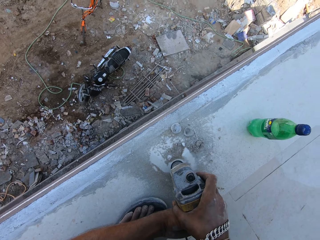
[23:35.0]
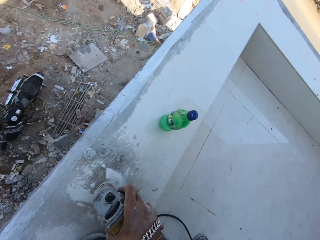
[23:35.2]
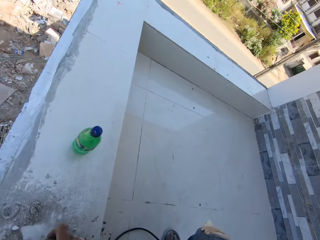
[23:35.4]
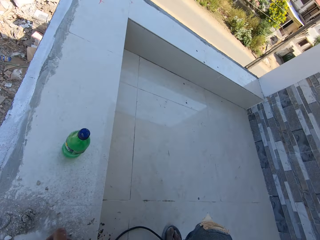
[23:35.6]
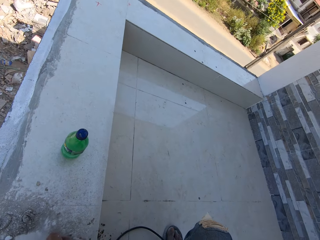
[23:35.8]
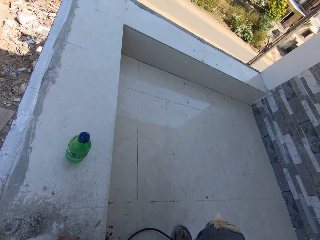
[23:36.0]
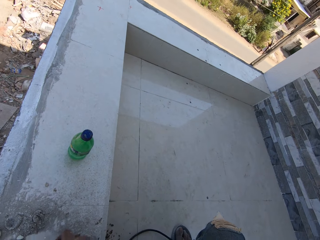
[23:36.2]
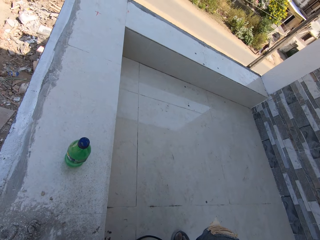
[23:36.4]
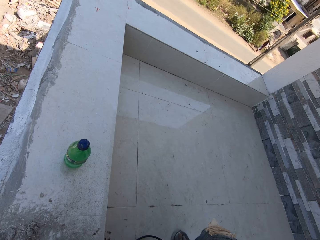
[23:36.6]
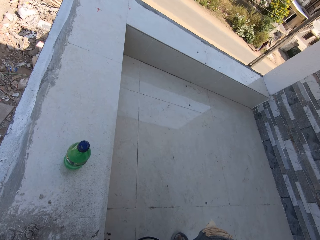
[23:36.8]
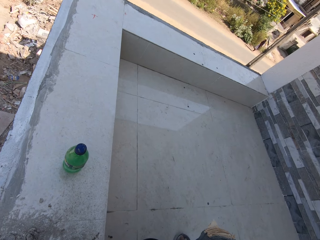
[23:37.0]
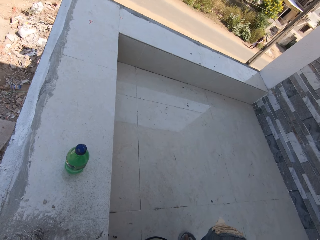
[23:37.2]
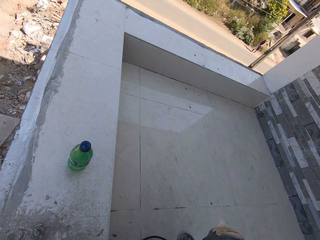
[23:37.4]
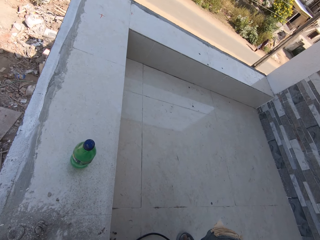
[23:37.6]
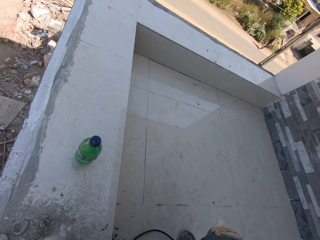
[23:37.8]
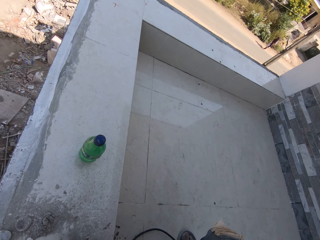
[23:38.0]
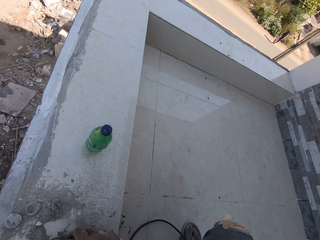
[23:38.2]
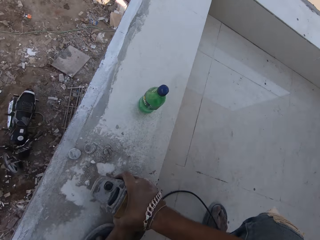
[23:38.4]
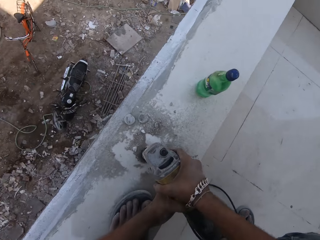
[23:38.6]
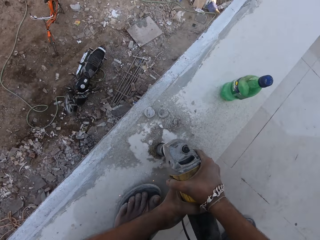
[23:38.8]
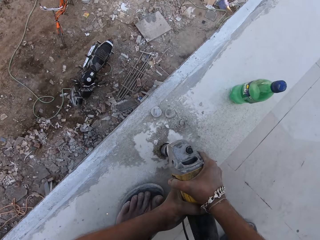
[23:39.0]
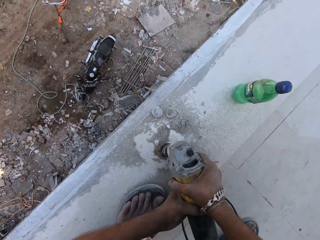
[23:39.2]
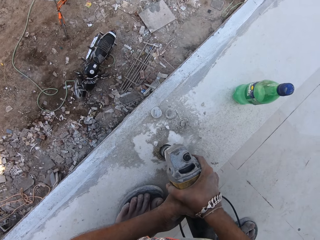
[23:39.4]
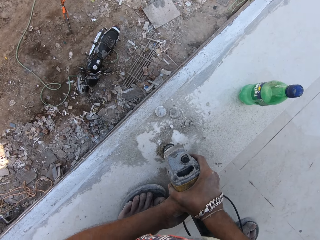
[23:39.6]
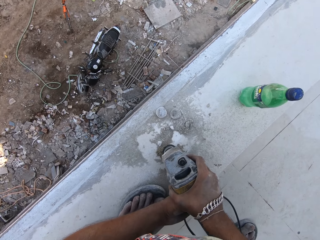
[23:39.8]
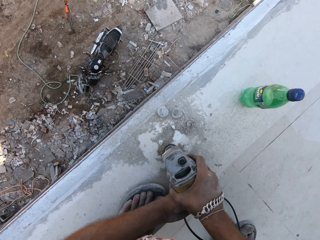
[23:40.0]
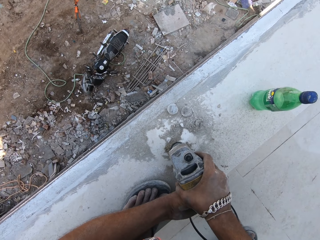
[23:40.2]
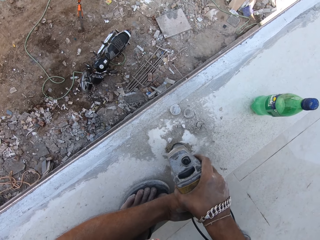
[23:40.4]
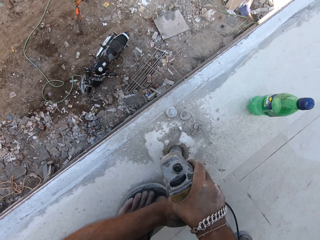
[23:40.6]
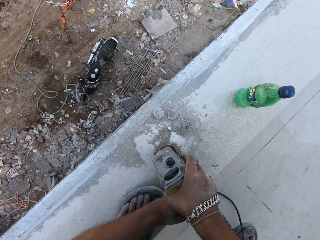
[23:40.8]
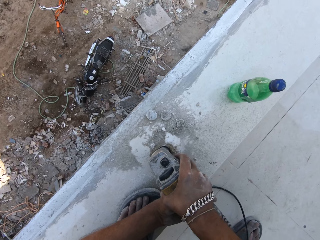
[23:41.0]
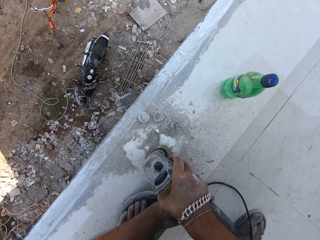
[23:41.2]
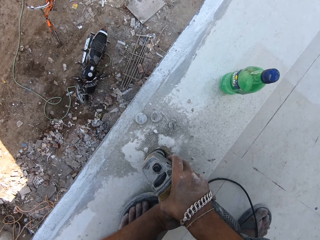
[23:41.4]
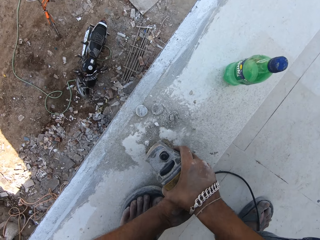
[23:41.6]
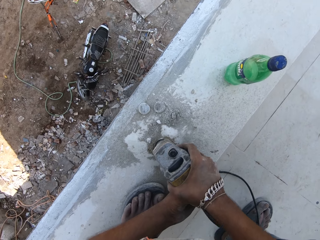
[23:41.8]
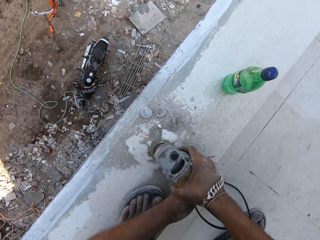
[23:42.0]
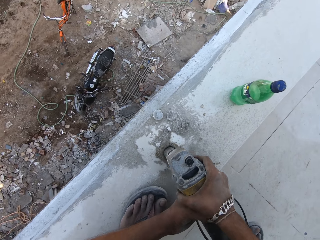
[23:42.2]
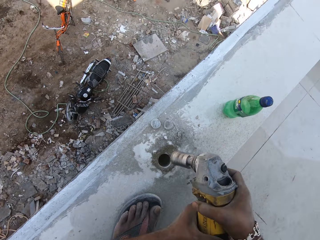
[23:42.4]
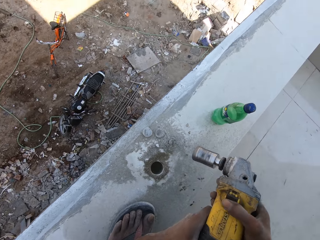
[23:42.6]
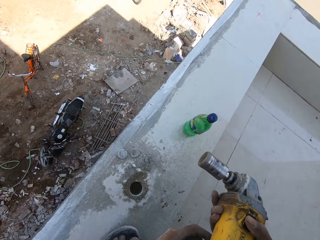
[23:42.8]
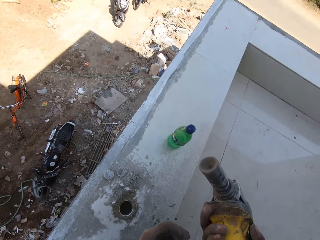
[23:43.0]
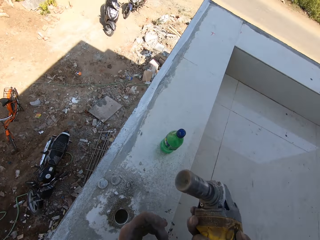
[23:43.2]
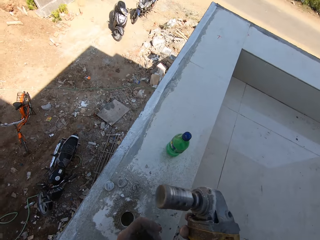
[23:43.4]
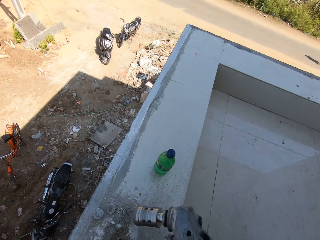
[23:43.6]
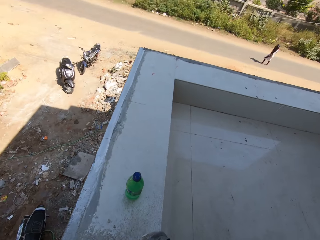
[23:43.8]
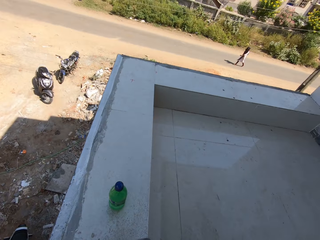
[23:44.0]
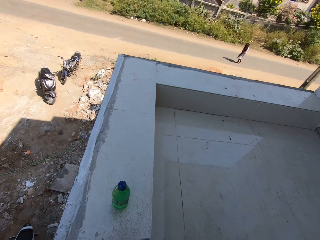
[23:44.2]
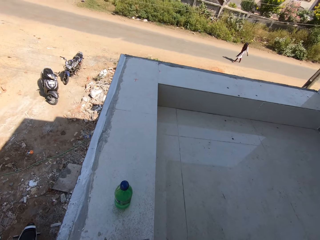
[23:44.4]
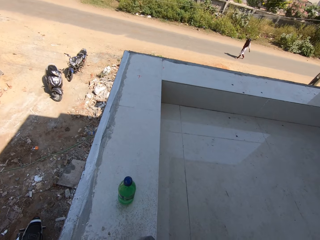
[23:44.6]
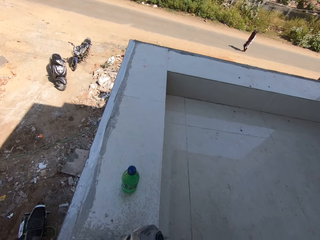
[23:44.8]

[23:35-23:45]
The camera wearer removes the power drill from the hole.

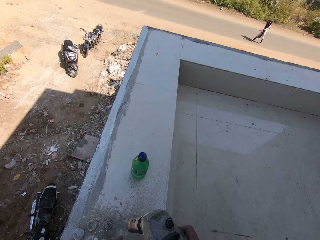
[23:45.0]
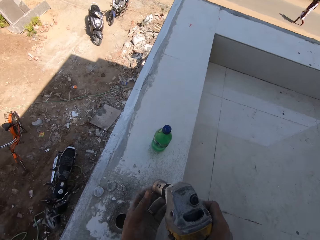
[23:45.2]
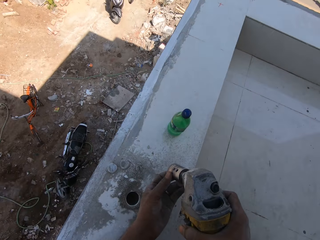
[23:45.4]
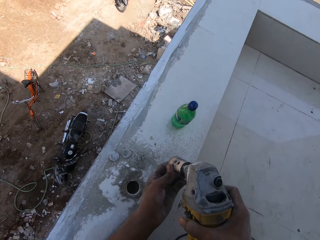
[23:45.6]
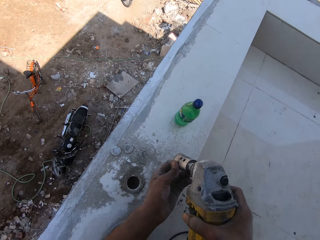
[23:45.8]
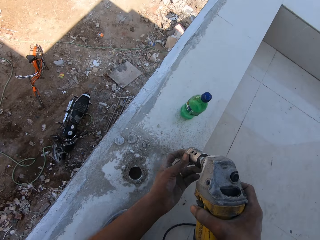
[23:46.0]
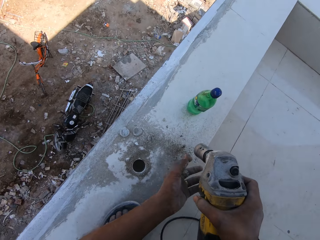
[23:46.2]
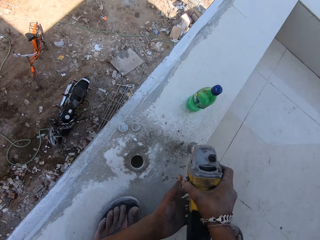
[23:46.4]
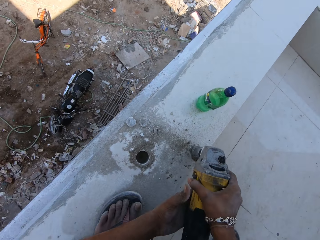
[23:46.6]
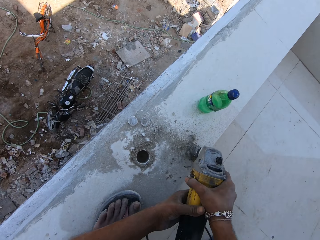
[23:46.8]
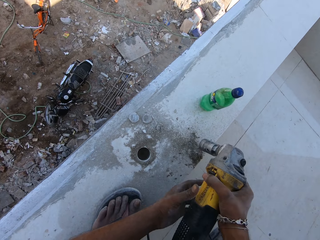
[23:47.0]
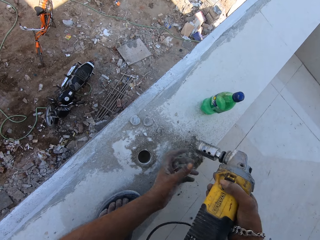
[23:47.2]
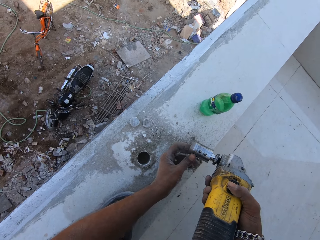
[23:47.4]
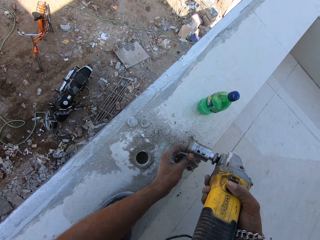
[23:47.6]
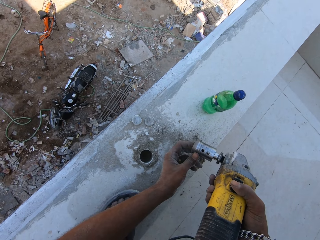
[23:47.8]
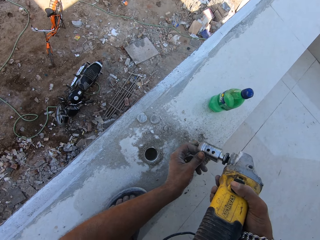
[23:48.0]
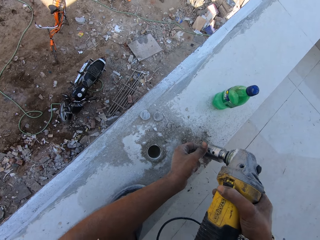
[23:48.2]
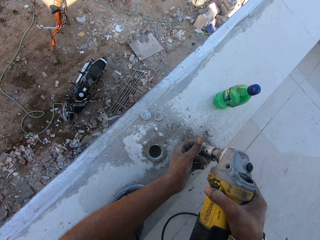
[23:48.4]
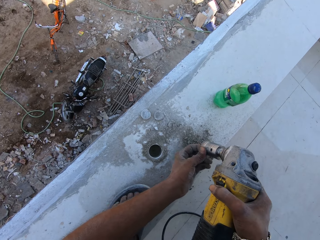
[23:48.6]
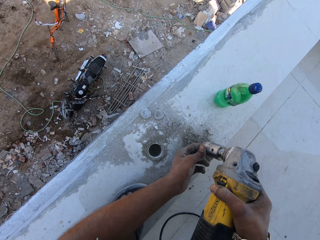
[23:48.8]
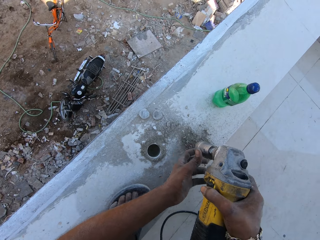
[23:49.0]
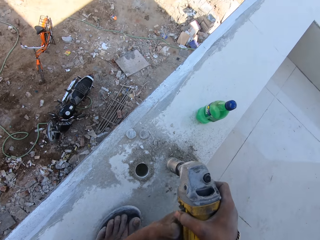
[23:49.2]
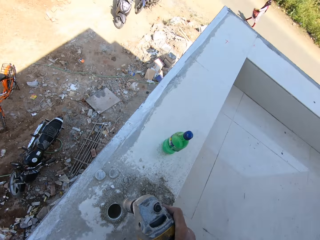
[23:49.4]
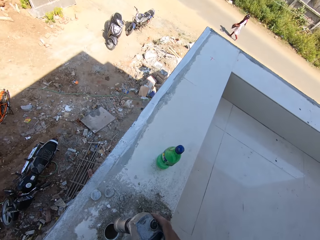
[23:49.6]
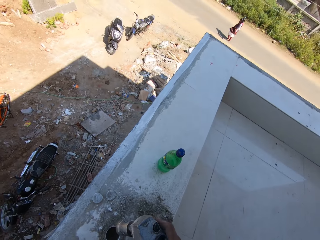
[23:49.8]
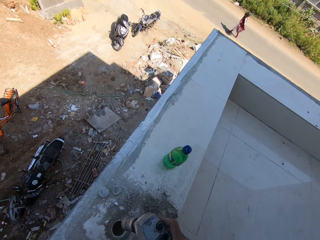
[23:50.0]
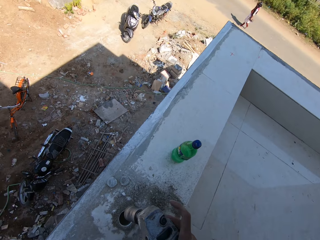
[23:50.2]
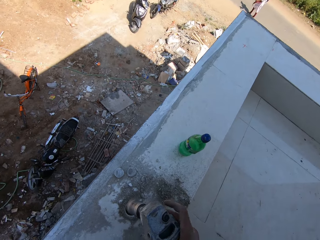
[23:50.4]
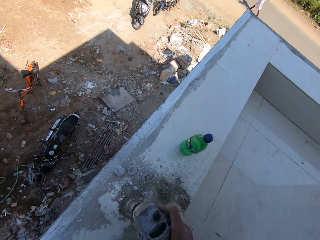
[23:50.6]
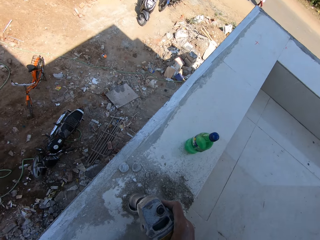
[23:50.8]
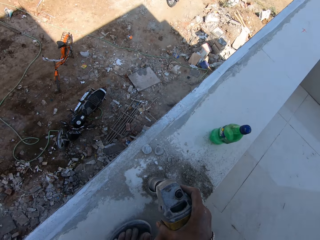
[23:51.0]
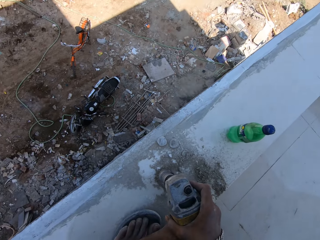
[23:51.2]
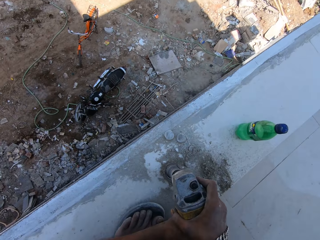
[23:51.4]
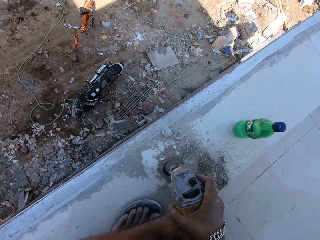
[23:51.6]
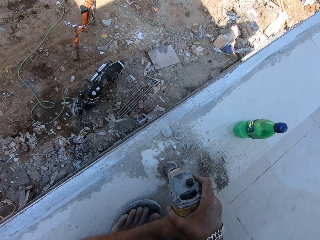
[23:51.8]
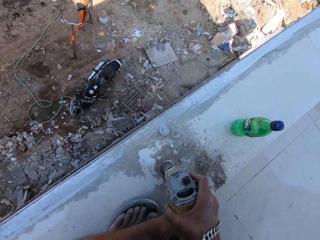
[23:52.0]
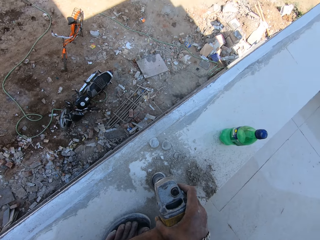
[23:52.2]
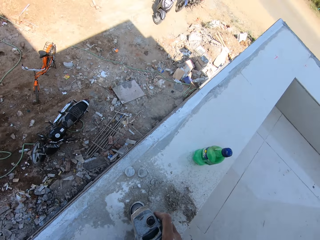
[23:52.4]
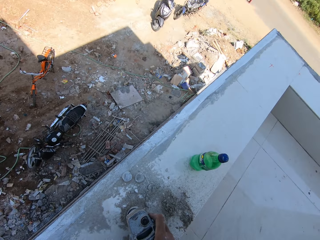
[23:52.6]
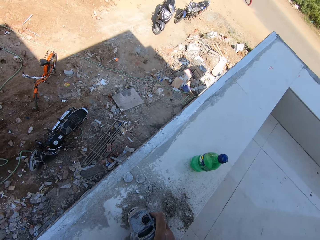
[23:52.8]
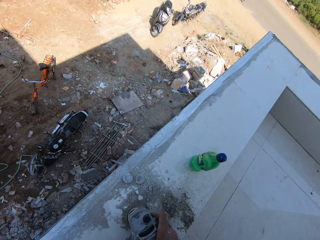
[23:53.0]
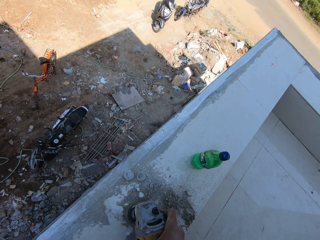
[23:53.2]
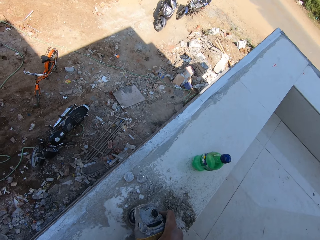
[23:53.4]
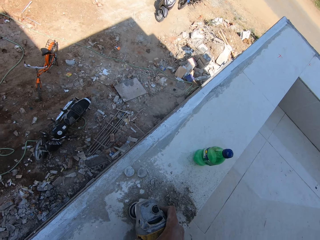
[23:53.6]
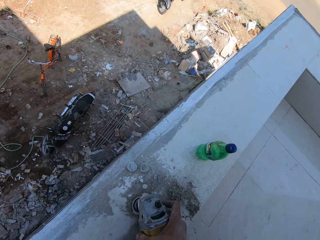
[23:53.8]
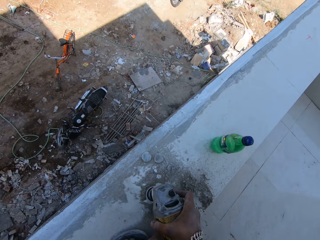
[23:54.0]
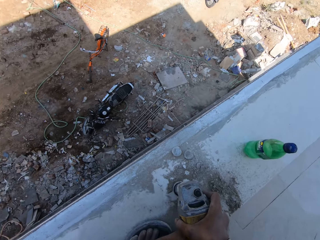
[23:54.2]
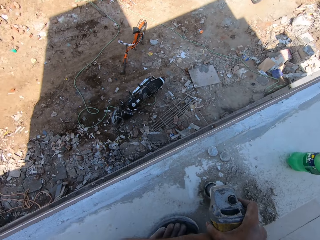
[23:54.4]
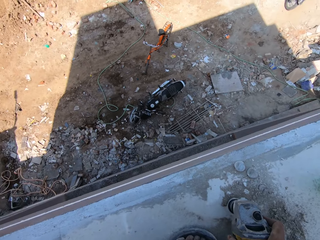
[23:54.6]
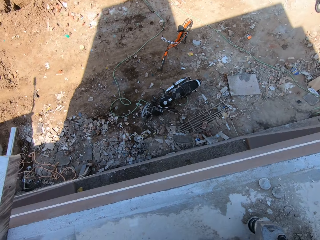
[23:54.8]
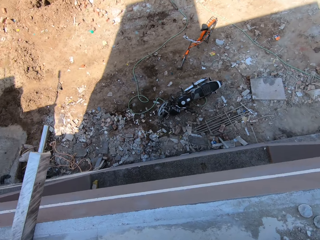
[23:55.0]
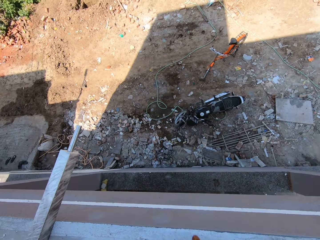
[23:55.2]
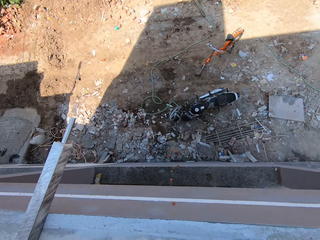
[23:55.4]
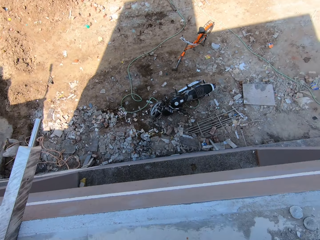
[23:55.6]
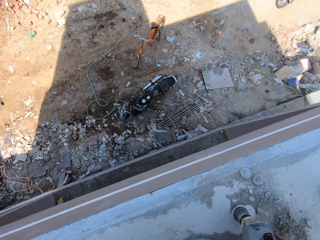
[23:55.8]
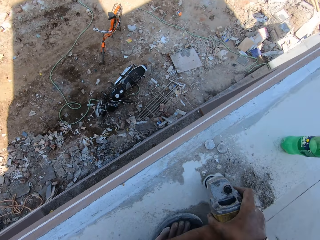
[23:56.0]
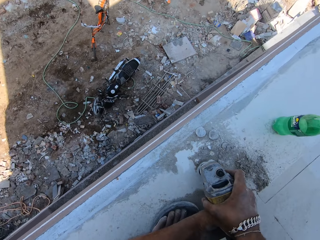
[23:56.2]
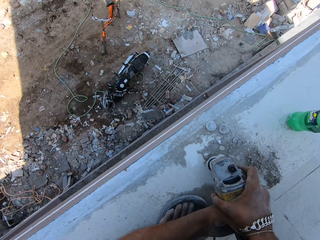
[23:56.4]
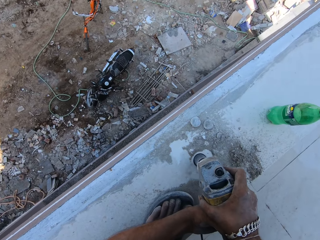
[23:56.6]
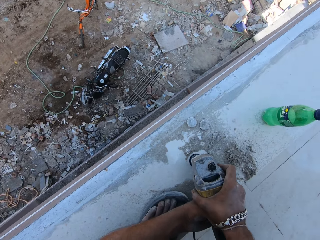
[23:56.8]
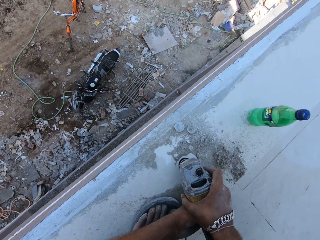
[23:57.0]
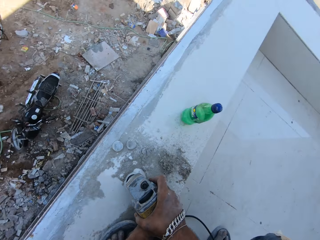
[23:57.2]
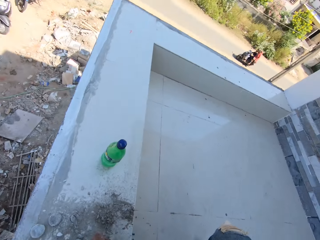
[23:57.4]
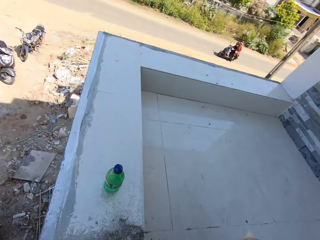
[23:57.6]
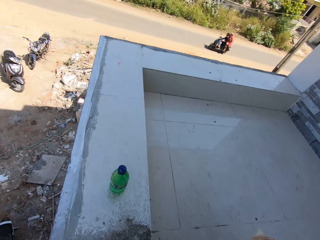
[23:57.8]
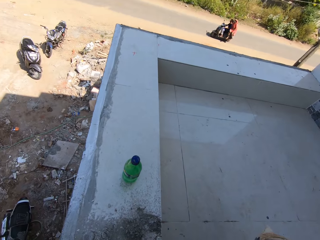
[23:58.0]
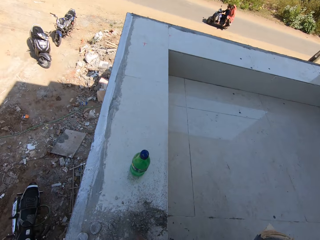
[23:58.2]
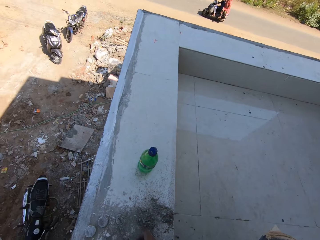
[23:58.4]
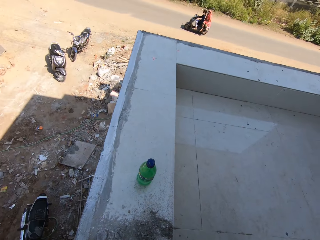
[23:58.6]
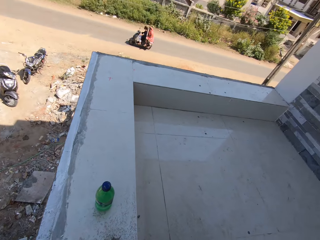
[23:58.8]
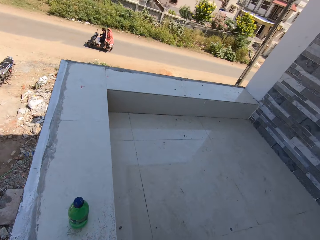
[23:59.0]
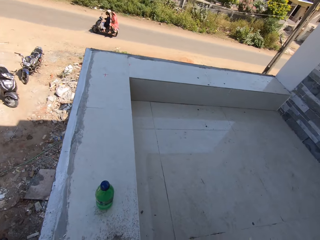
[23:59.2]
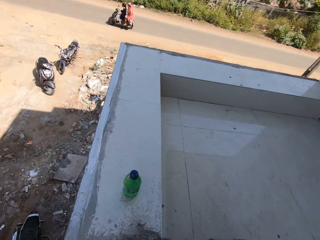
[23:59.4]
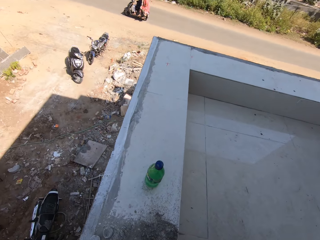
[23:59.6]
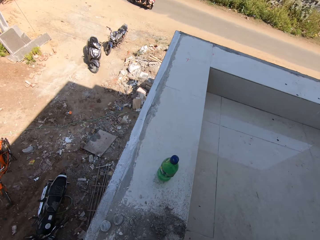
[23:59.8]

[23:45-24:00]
The camera wearer presses the tile driller drill bit with his left hand. He hits the tile driller on the tiled pavement with his right hand. He unclogs the power drill. He removes some sand from the tile driller drill bit with his left hand. He holds the tile driller with both hands. He turns on the tile driller with his right hand. He inserts the drill tool in a hole. He drills the tiled pavement with the tile driller in his hands.
